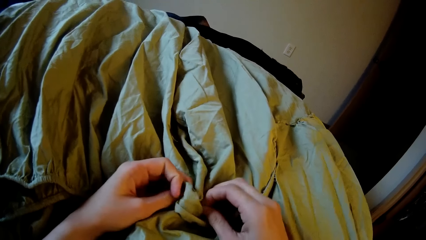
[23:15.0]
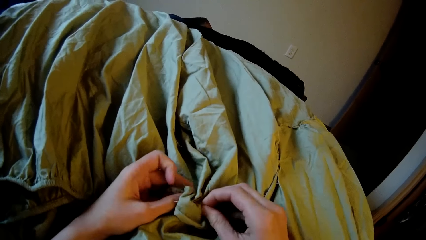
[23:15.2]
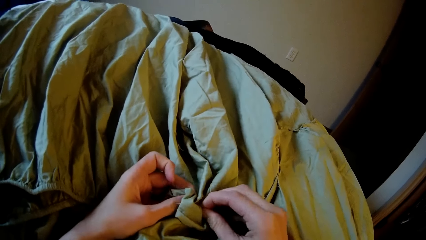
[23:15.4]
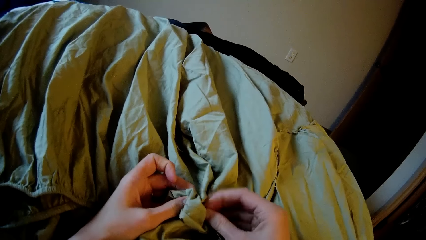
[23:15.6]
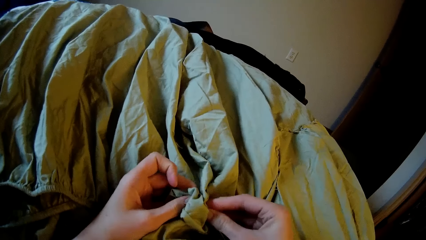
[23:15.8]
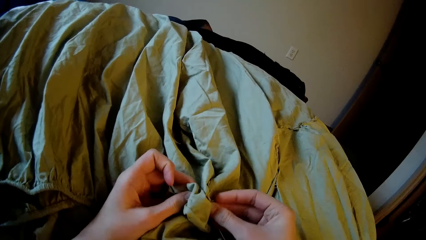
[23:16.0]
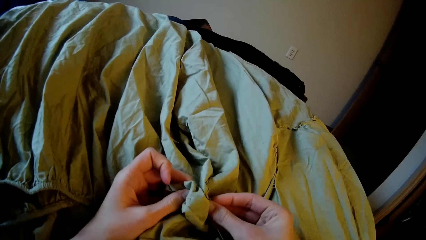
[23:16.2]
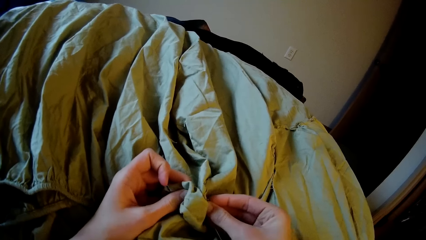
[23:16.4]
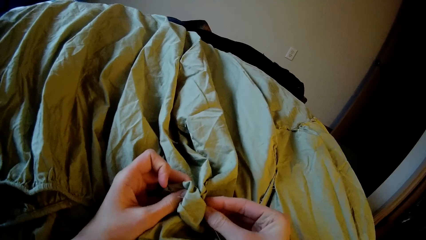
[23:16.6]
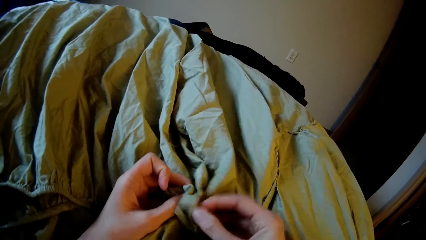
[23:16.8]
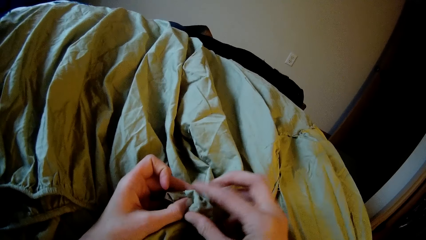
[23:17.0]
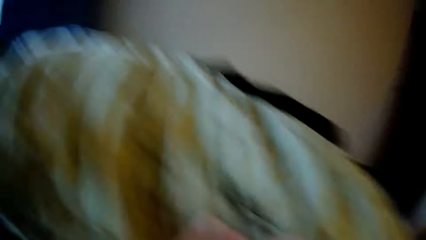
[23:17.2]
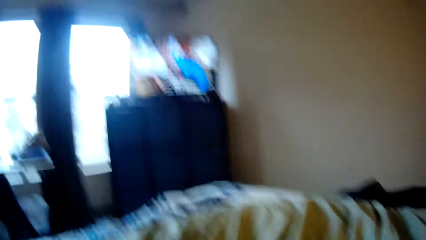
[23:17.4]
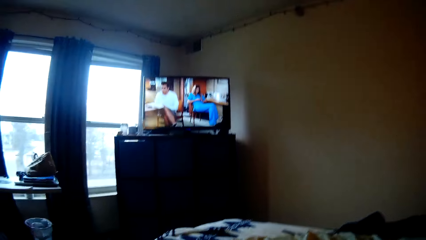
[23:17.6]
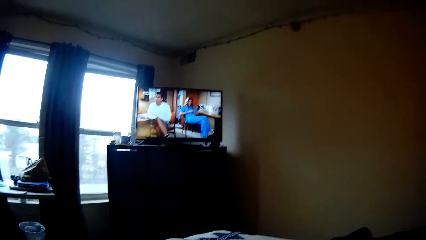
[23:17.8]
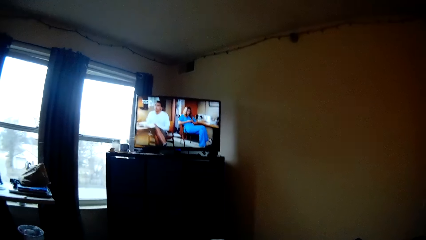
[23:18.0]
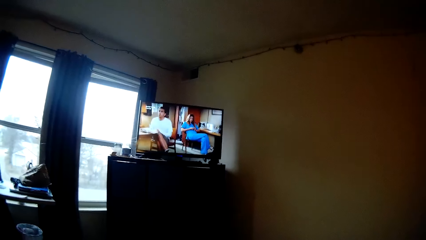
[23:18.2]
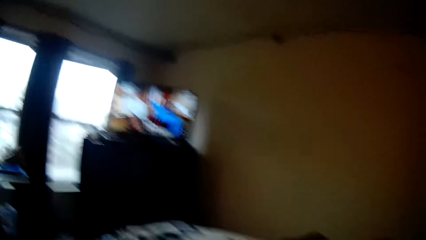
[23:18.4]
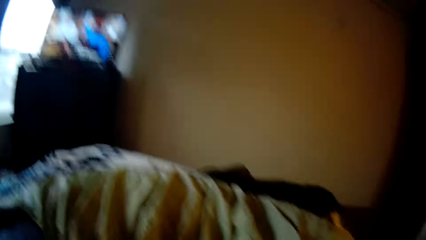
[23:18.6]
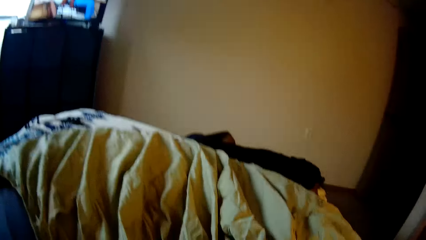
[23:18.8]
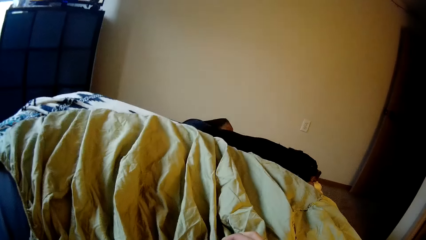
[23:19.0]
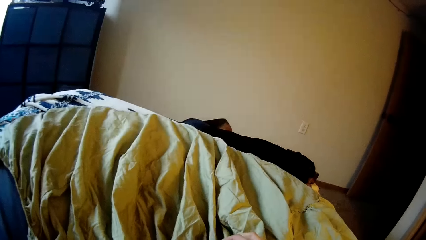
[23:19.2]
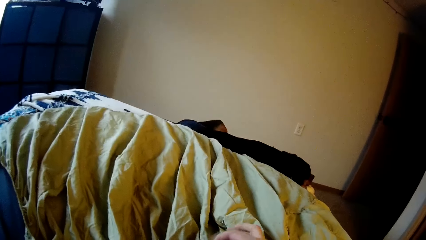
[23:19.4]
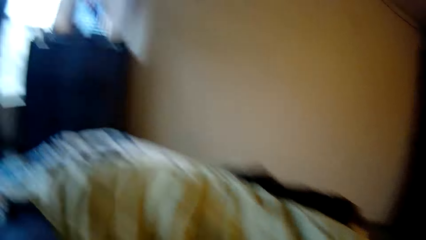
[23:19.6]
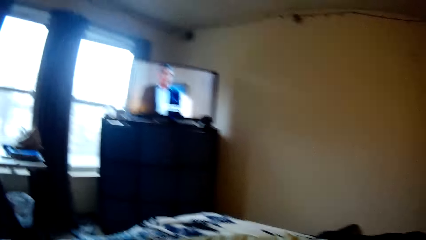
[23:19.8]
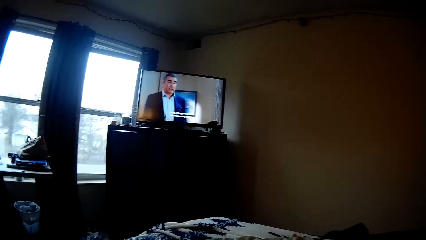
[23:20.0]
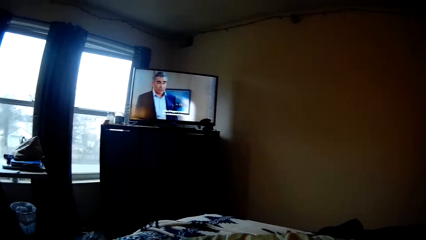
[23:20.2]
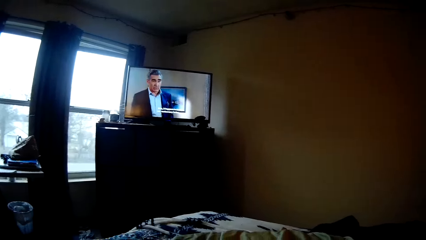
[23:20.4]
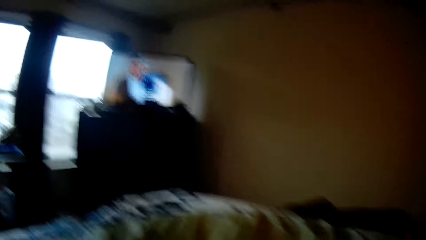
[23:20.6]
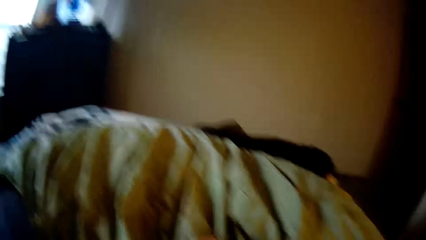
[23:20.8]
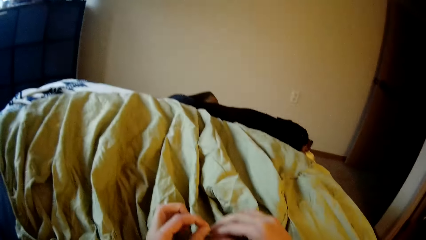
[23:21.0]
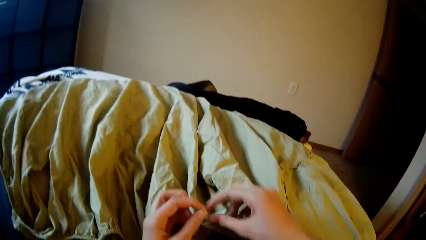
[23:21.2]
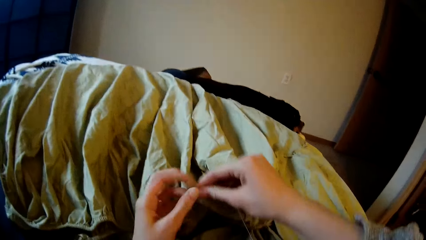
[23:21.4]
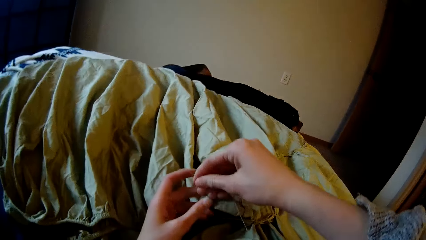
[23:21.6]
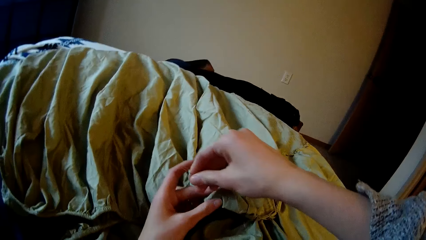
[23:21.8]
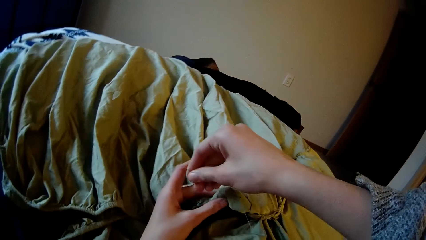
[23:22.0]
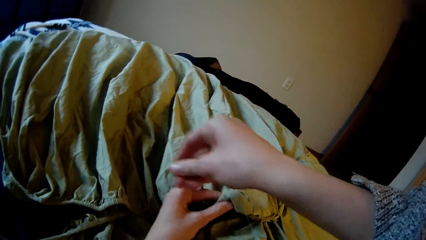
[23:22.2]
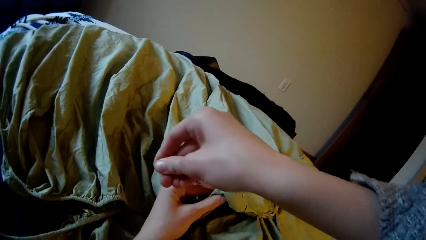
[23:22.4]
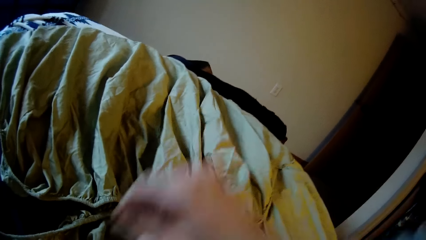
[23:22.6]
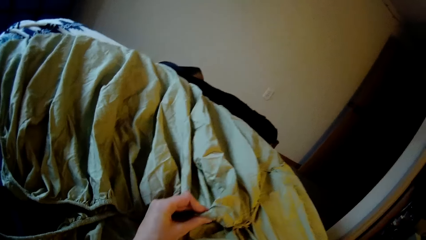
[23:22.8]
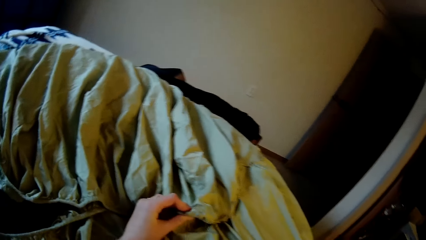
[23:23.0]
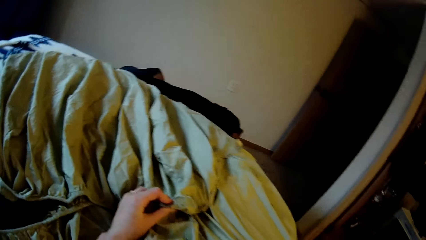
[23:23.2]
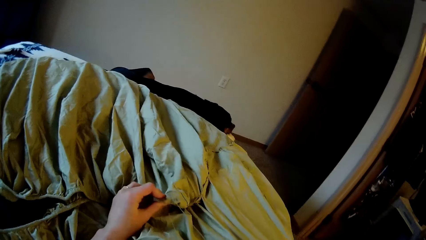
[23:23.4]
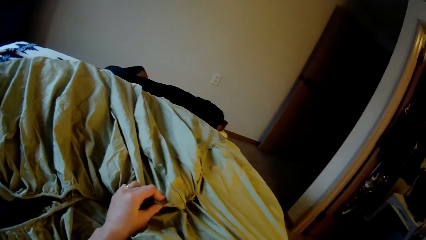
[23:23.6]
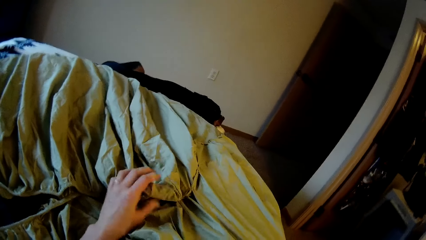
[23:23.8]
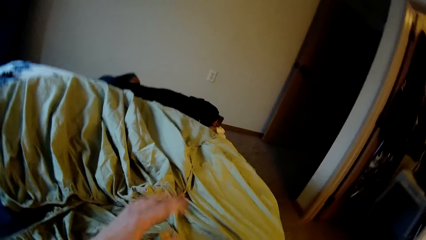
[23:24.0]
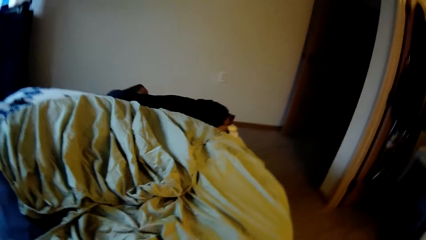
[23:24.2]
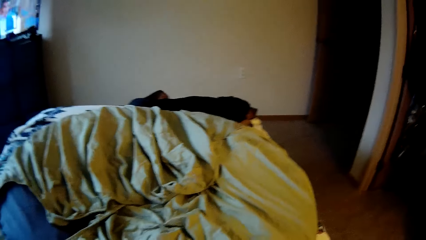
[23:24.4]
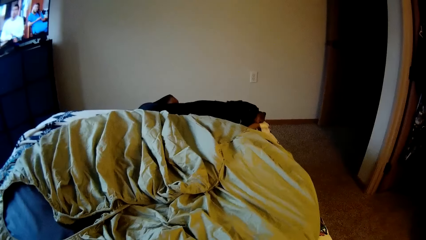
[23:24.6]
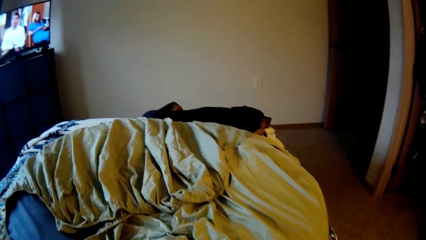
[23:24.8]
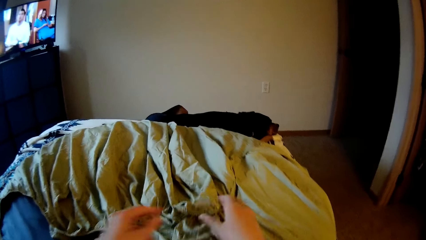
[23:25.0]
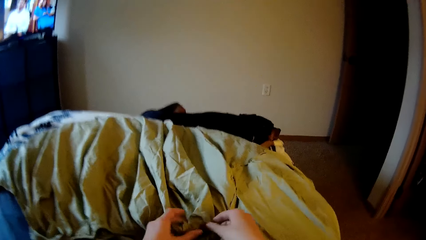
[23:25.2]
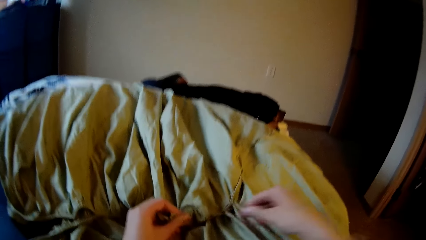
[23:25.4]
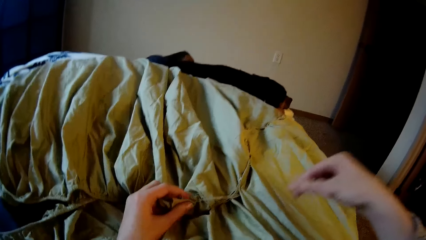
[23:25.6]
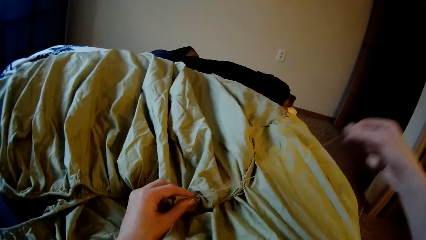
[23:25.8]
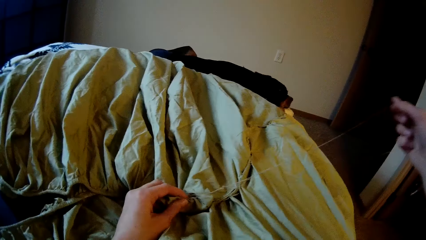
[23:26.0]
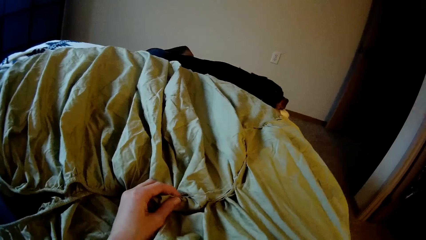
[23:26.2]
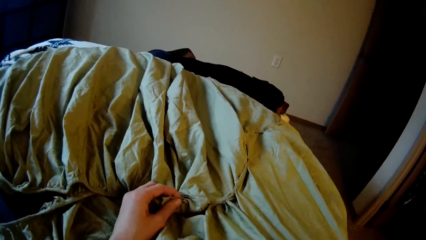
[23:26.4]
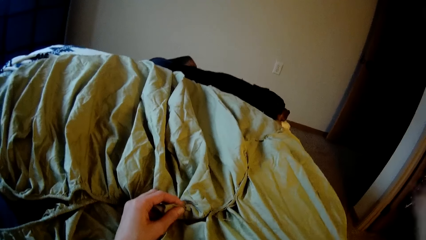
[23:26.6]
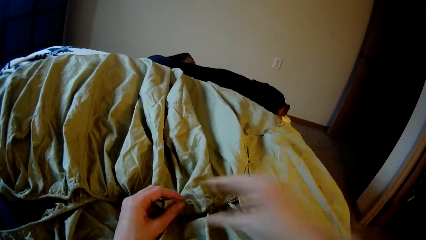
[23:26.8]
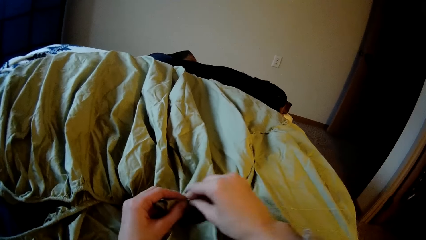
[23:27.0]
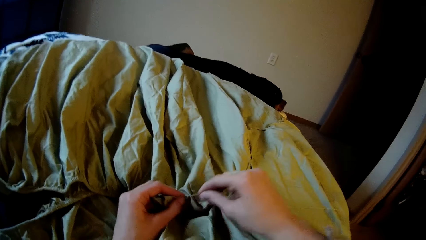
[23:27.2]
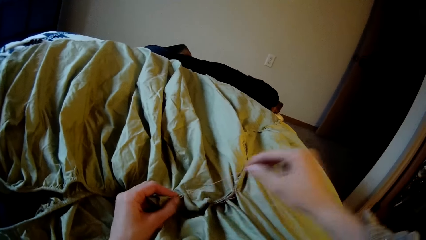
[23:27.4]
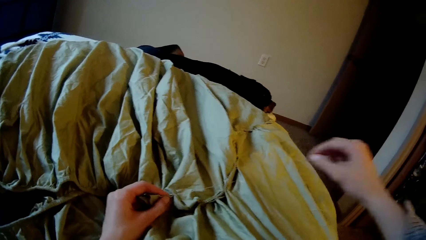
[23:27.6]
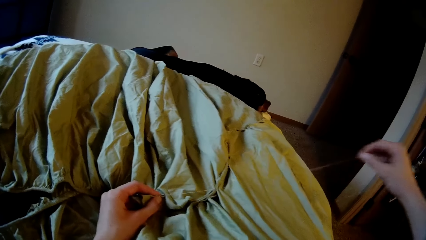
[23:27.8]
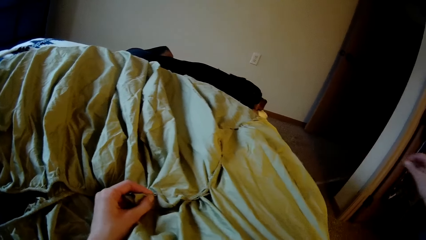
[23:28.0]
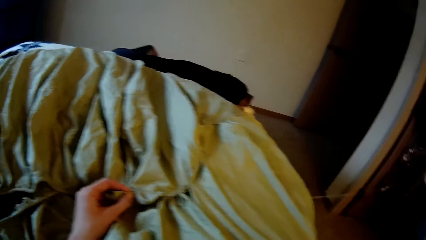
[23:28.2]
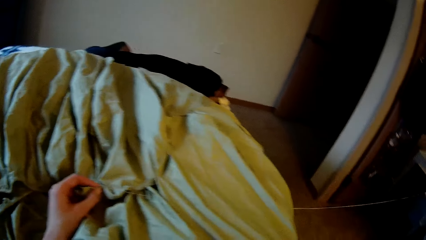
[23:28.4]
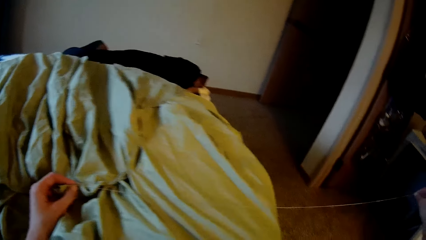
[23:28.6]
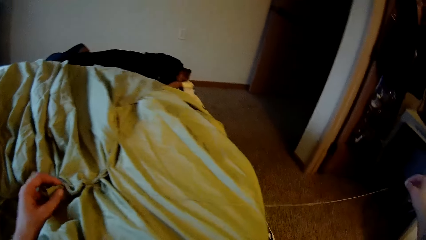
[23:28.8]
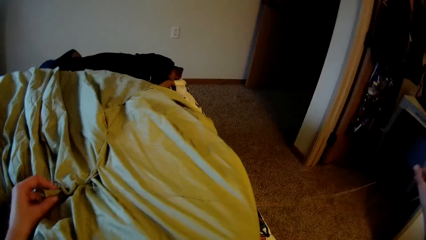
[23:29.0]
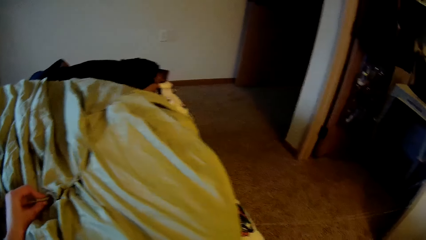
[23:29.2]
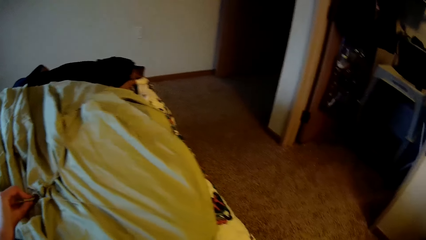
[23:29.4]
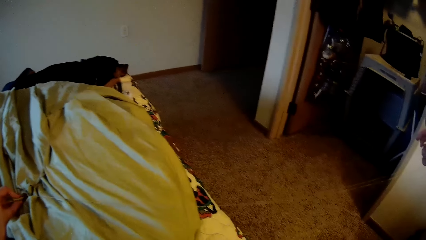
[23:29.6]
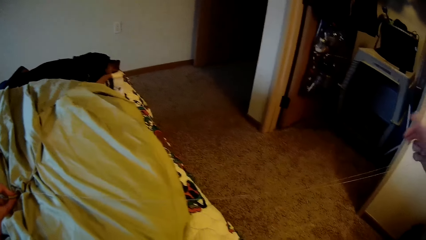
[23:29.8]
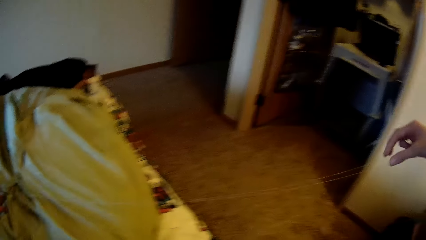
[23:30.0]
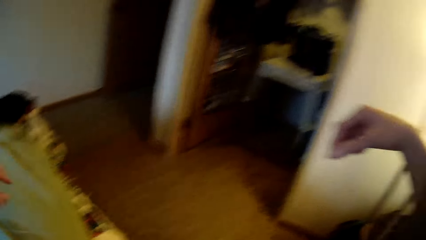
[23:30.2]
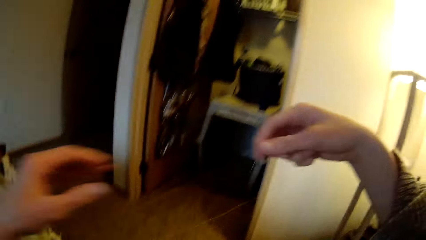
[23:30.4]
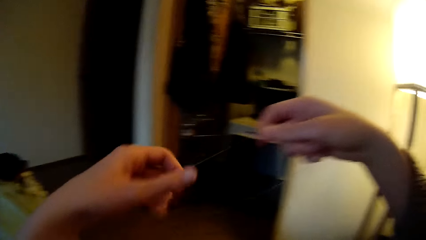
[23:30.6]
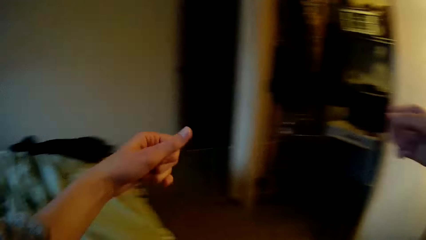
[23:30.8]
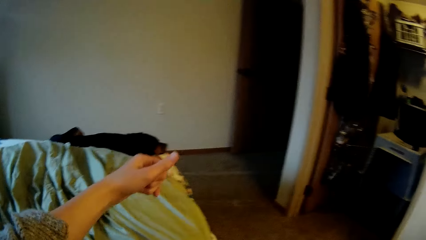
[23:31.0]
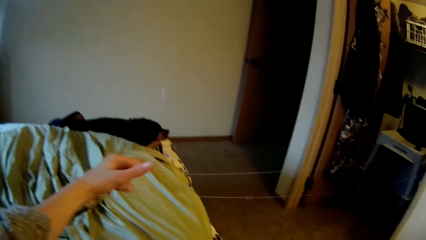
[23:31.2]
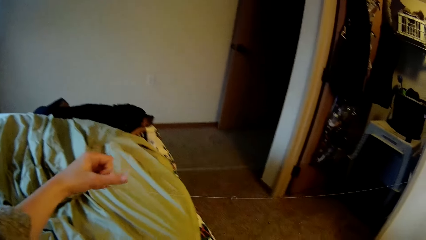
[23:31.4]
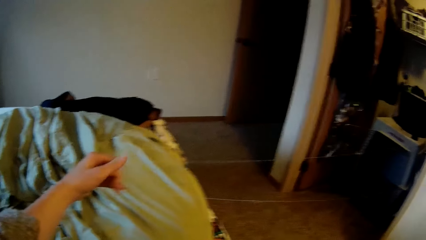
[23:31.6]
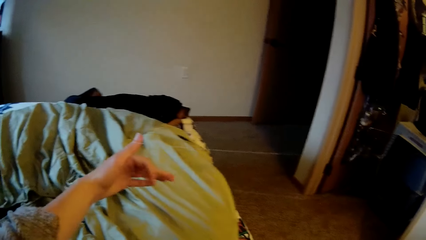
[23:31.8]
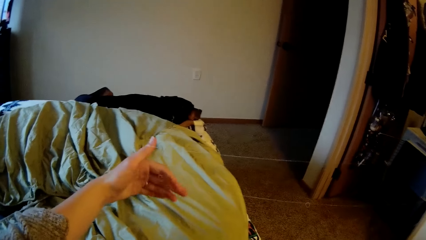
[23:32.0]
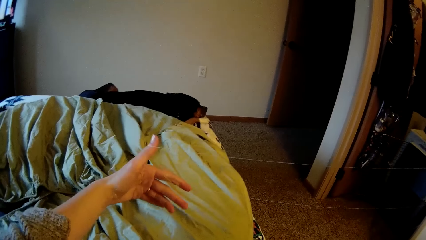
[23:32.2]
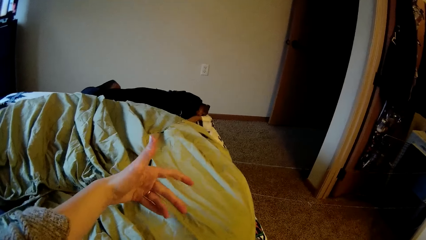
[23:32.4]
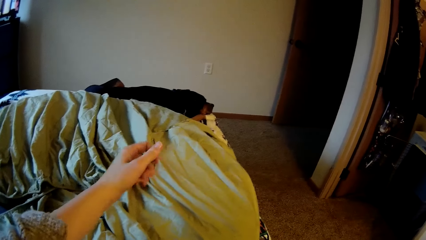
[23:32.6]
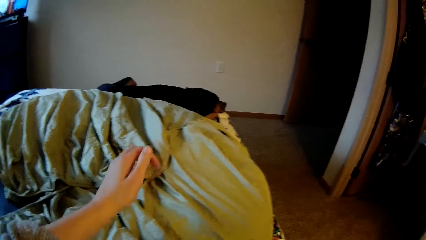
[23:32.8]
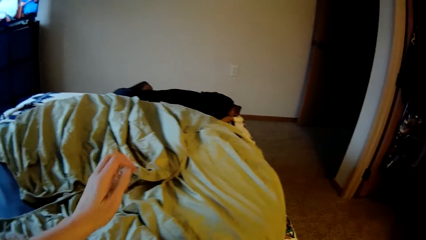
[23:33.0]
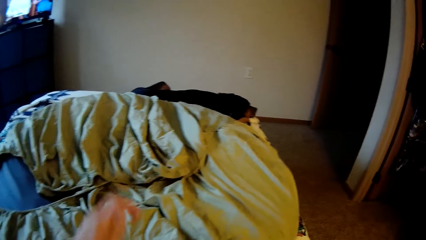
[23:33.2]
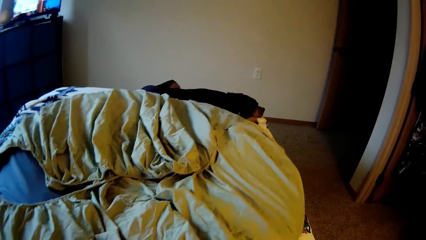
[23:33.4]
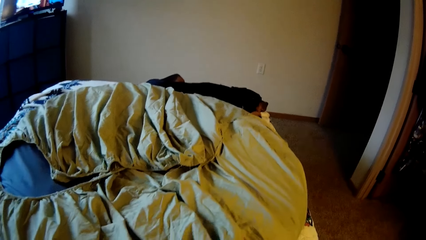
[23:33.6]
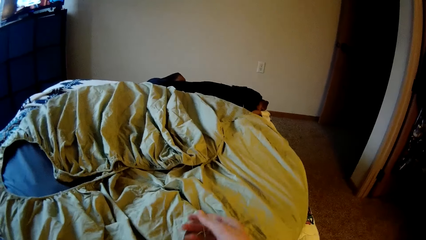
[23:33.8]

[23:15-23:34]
The camera wearer stretches the thread. They sew the bedsheet with a needle. They pull the thread. They stretch the thread. They straighten the thread.
